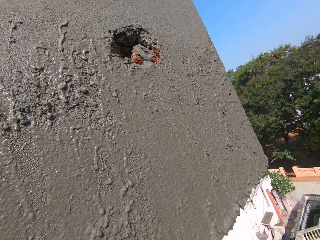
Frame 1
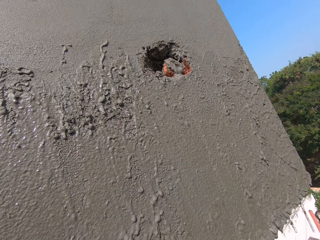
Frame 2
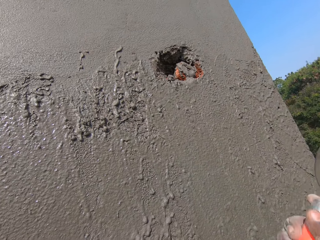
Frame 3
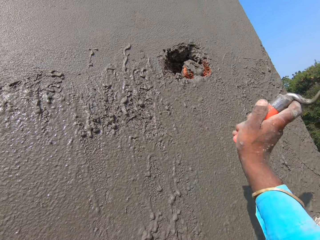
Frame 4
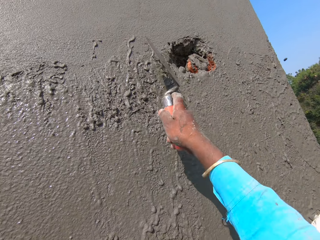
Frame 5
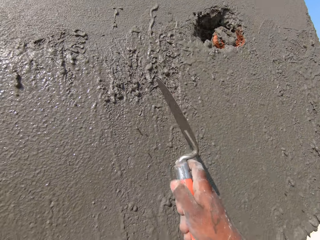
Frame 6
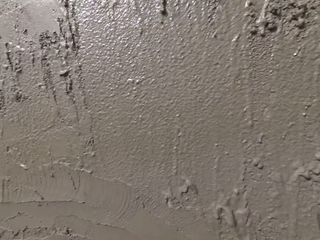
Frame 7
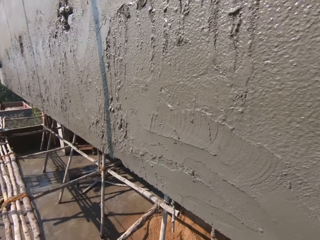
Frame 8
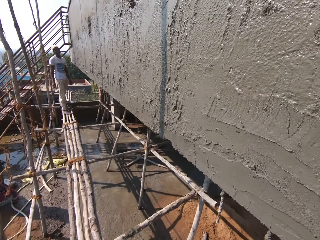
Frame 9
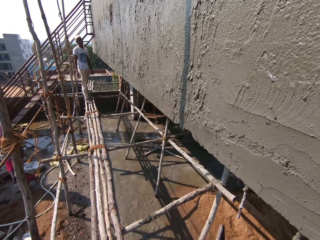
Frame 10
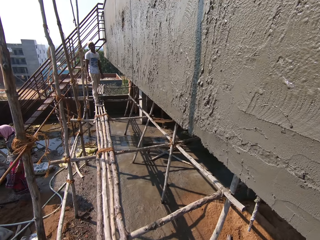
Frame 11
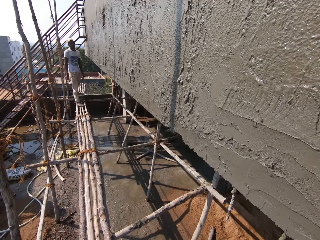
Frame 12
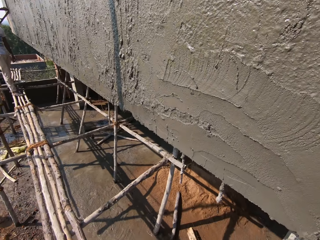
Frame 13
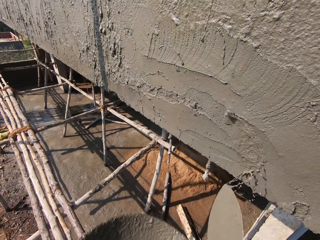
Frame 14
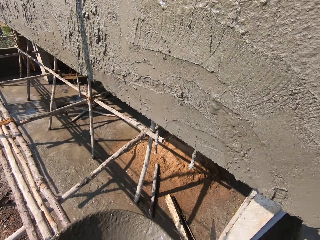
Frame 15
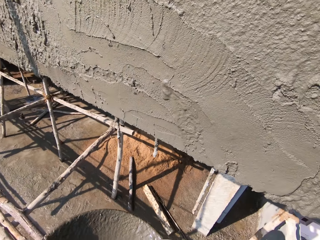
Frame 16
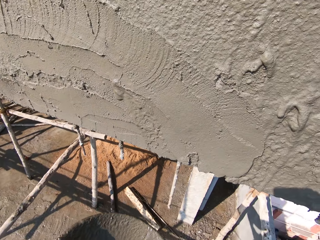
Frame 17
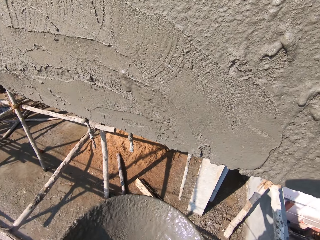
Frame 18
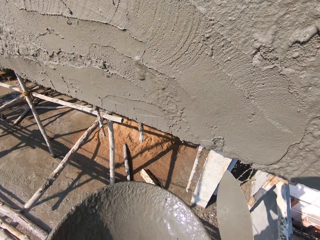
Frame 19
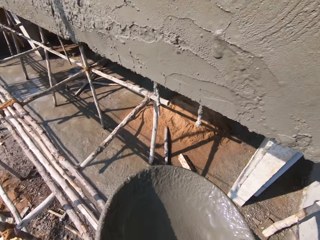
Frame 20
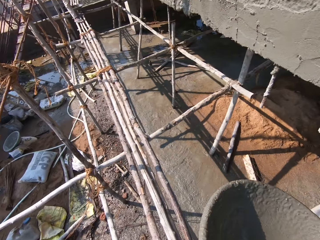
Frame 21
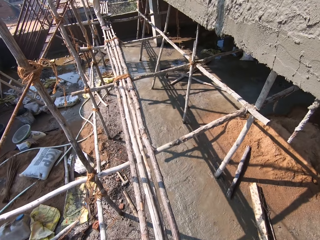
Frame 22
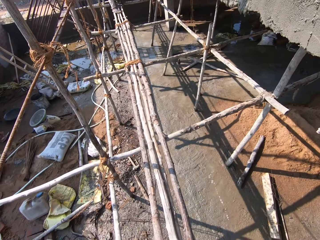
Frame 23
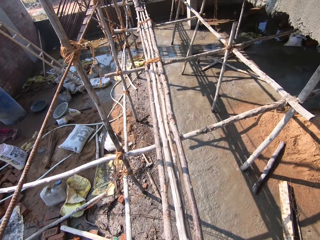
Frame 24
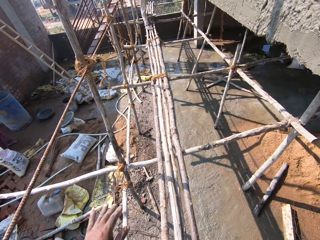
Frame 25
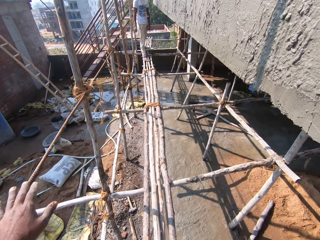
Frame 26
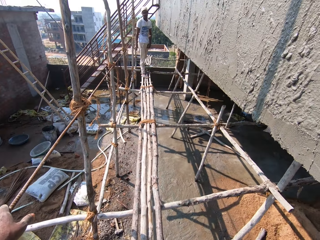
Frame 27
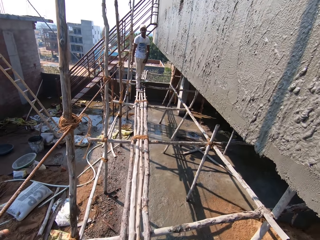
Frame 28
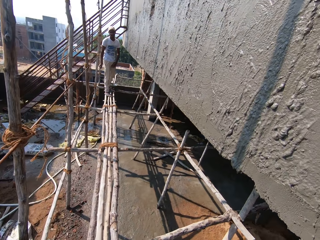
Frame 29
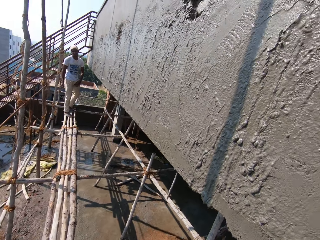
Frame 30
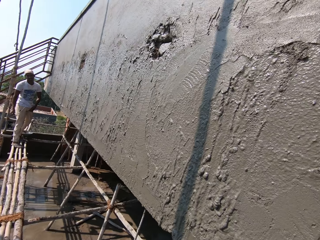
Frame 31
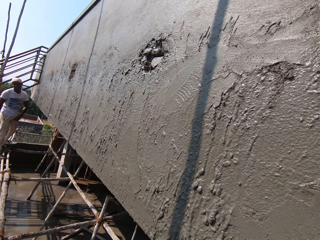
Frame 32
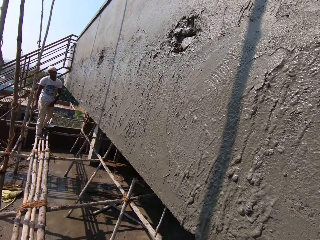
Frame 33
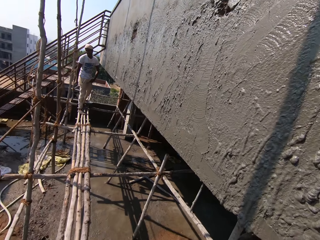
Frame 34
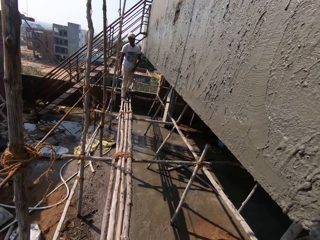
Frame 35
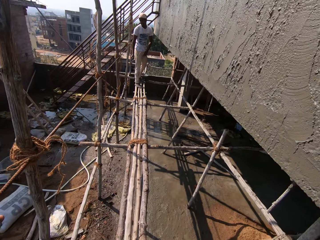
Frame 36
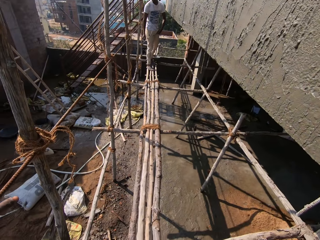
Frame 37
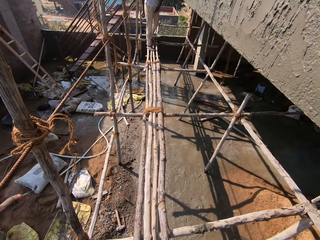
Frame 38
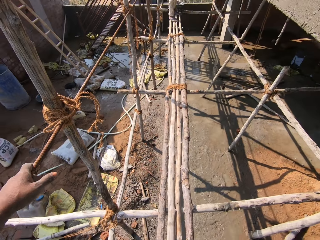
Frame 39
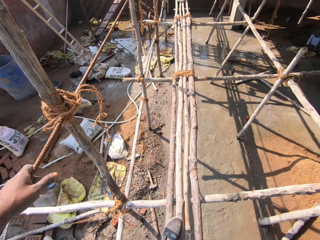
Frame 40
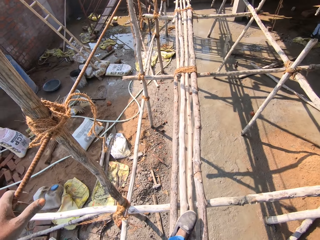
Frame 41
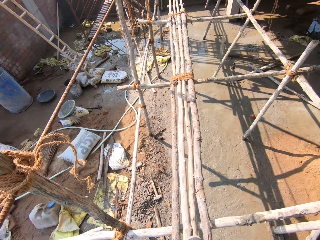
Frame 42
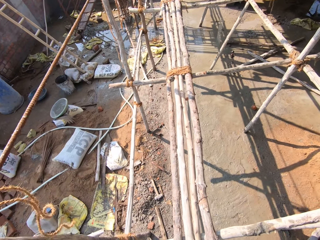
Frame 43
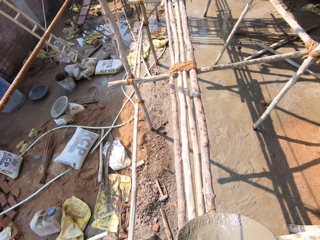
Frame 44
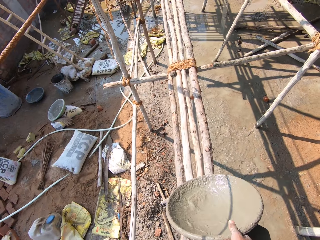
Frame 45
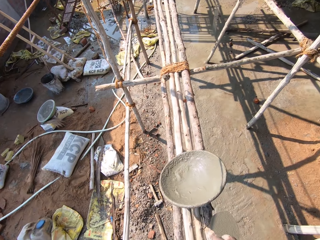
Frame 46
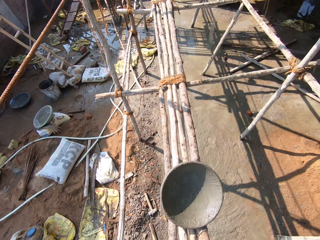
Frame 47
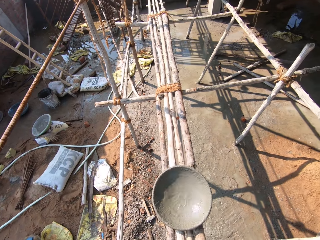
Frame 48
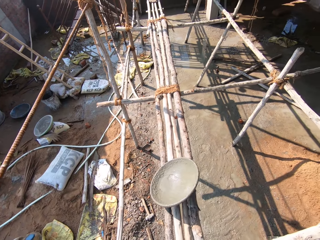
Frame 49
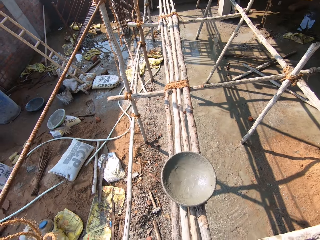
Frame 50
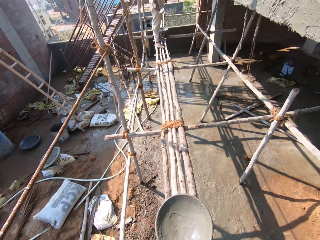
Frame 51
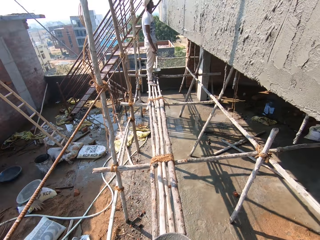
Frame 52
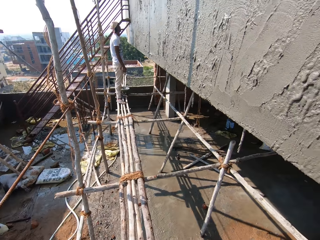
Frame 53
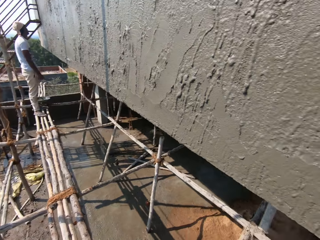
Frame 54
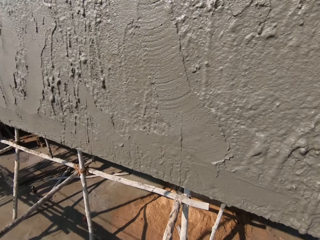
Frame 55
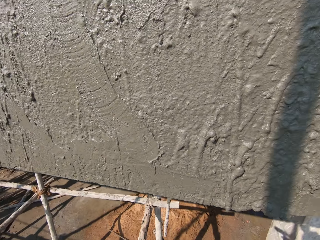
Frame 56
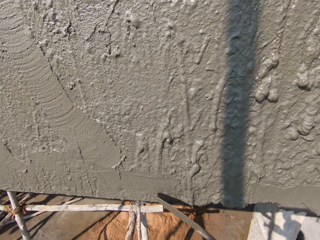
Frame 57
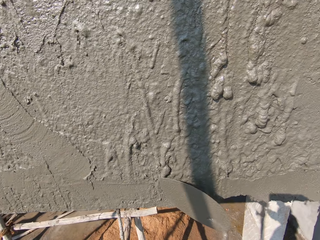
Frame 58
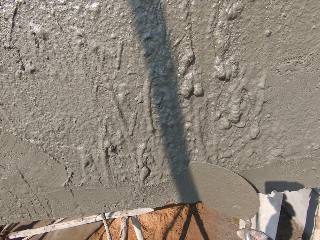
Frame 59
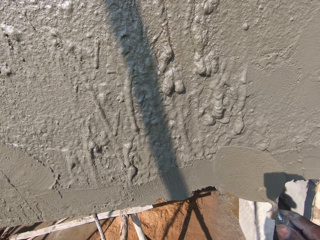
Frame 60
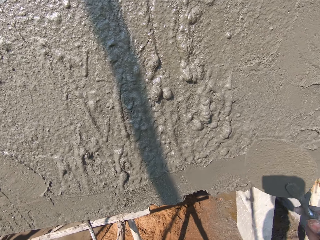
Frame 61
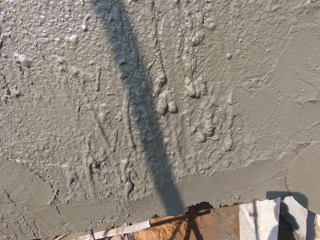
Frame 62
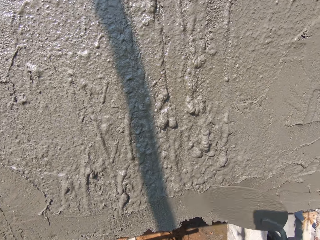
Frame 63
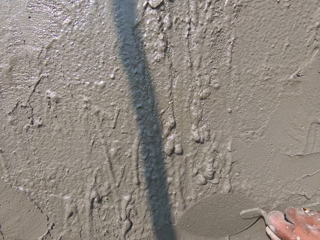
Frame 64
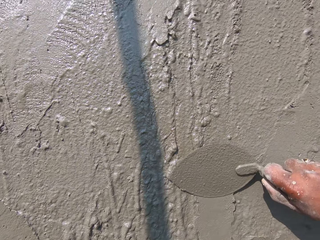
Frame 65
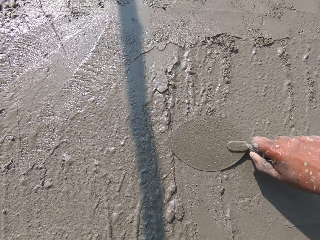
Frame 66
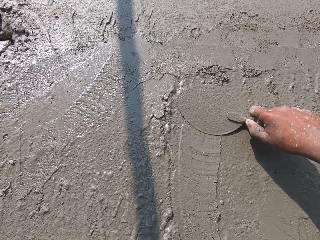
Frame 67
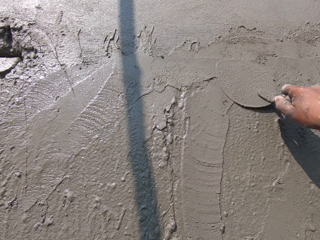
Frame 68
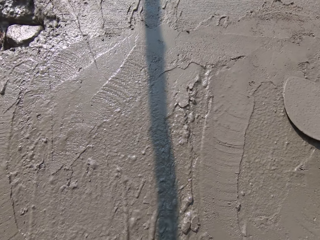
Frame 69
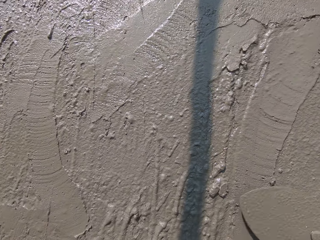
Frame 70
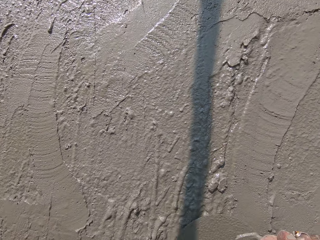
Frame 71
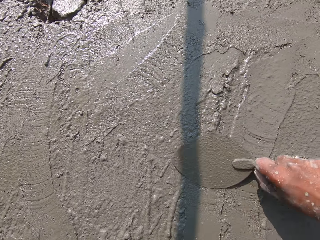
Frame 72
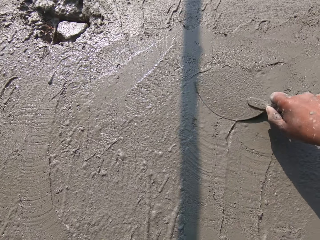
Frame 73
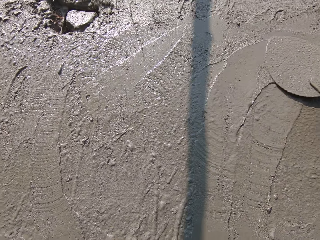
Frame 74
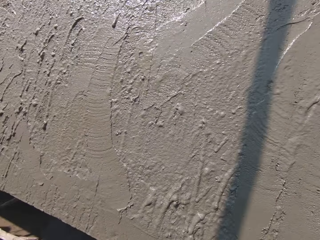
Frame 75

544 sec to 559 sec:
The camera wearer looks around. He moves the trowel, puts the left hand on the metal. He holds the iron on the scaffolding with his left hand. He interacts with the man on the scaffolding. He walks towards the man on the scaffolding. He drops the pan on the scaffolding with his right hand. He turns around. He levels cement with the trowel. He spreads the mortar on the wall with the hand trowel in his right hand.

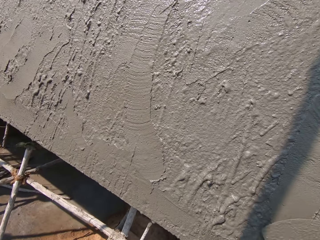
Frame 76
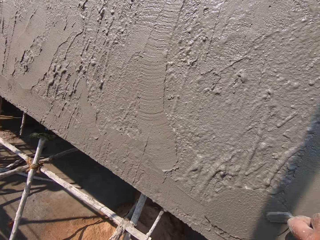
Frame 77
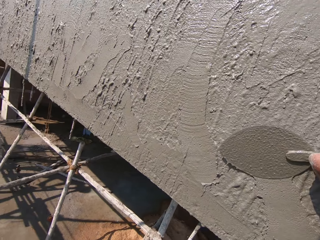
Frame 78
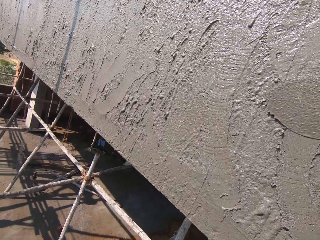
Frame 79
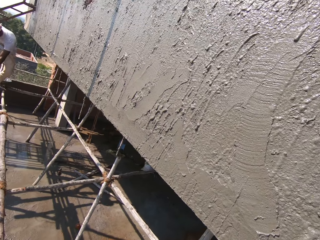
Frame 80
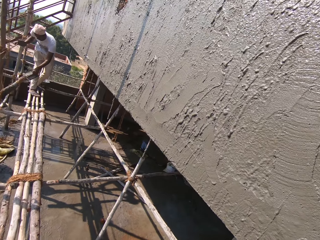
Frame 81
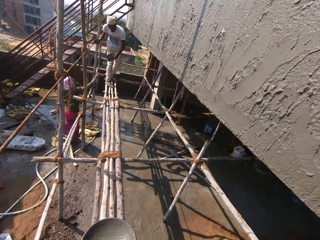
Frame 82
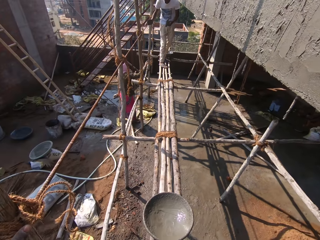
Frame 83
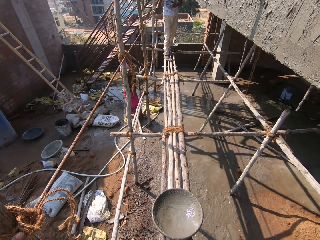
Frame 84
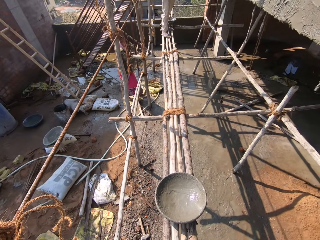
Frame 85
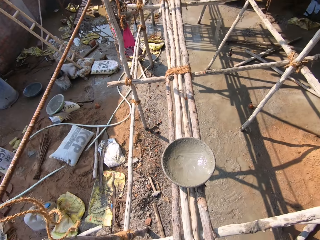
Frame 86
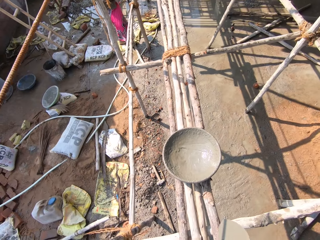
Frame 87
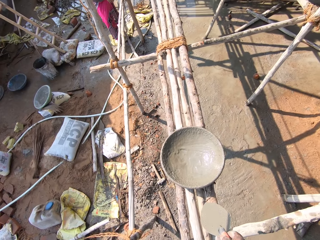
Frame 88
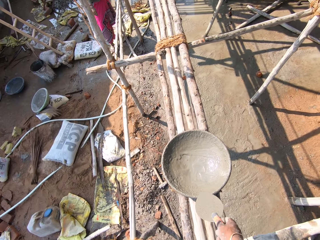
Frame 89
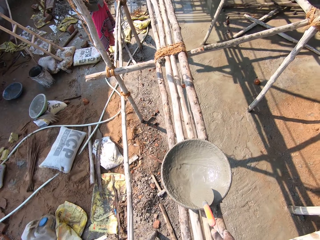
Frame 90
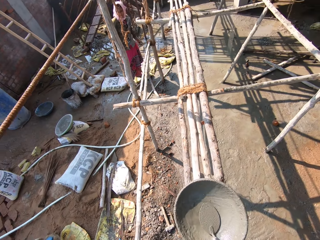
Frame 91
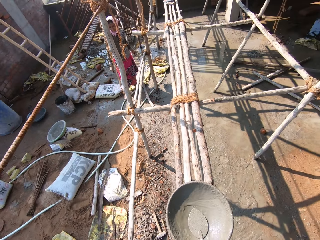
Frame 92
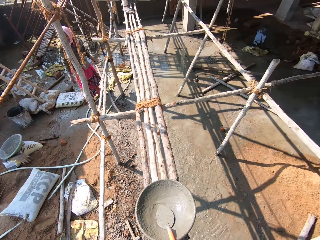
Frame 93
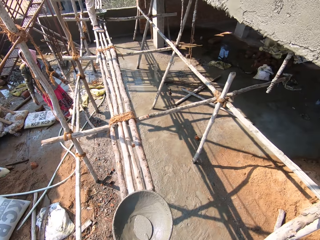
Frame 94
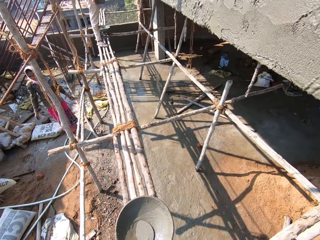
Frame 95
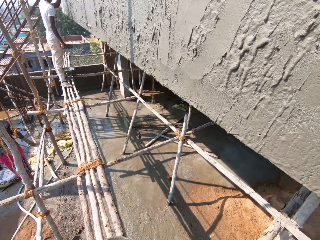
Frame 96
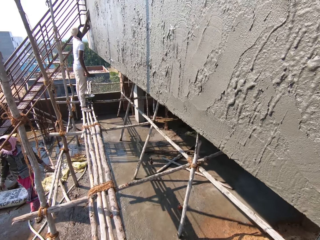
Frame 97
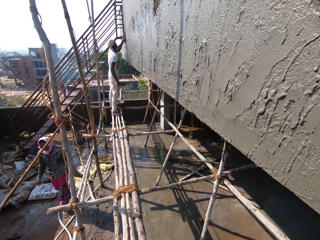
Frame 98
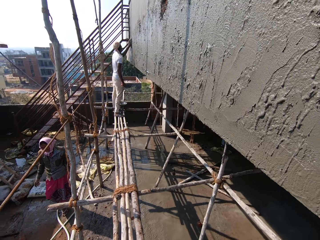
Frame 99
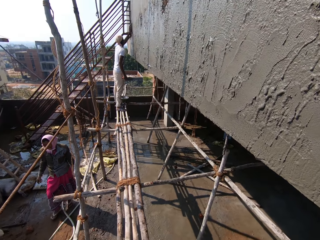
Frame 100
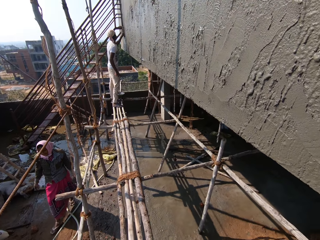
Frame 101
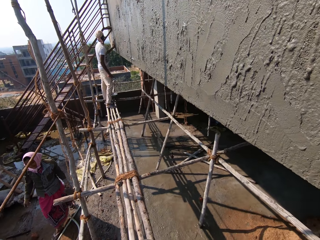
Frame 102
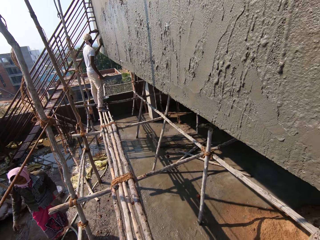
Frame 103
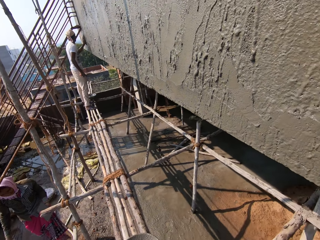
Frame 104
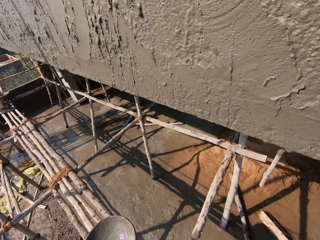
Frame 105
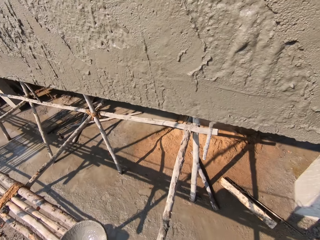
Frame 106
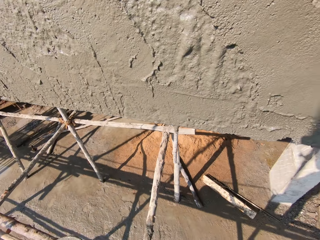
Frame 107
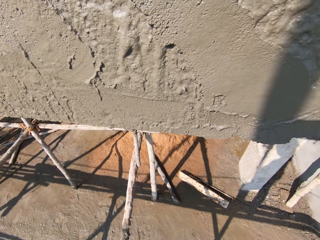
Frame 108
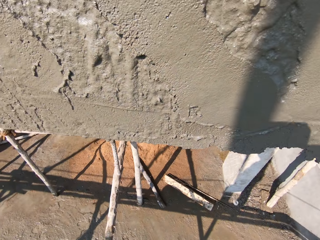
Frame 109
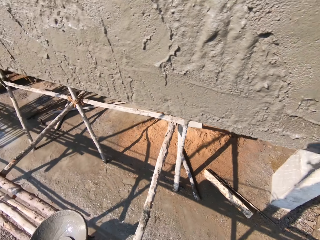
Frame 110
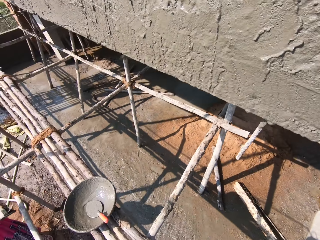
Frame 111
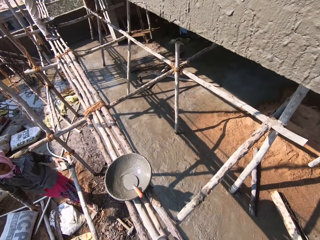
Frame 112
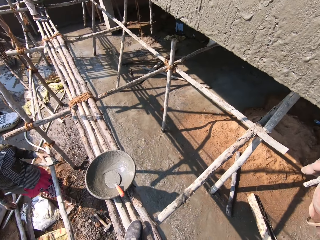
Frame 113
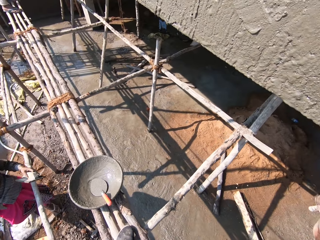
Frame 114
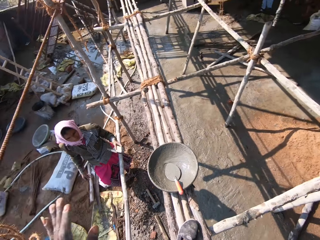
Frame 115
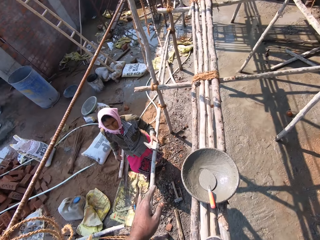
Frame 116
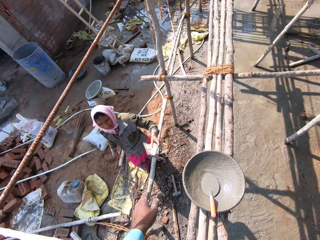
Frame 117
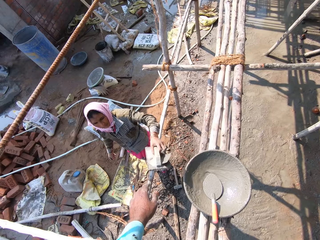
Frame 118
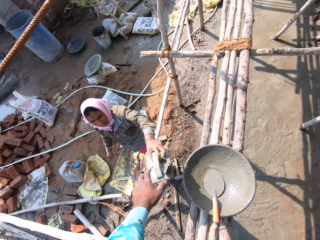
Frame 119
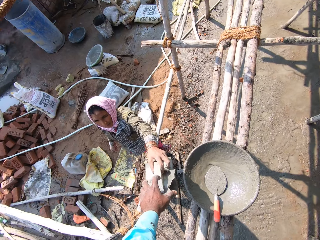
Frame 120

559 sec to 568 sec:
The camera wearer looks around. He drops the hand trowel into the head pan with his right hand. He looks around. A man smoothens mortar on the wall with a float in his left hand.
